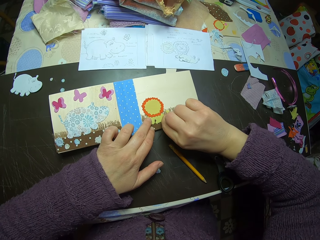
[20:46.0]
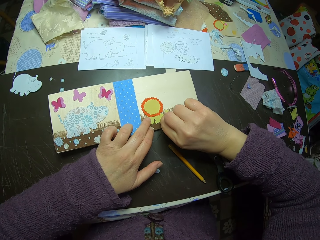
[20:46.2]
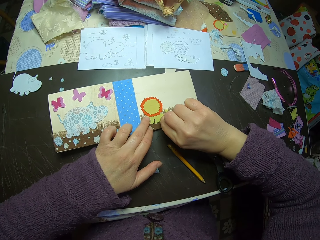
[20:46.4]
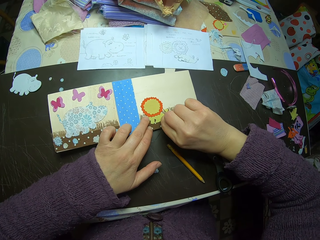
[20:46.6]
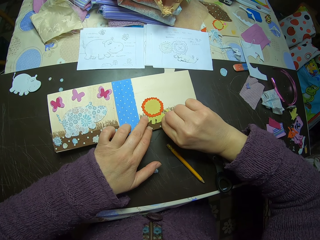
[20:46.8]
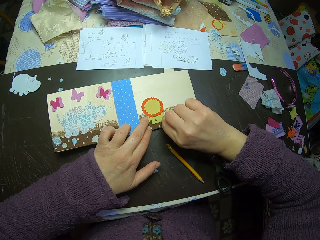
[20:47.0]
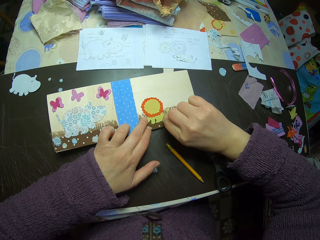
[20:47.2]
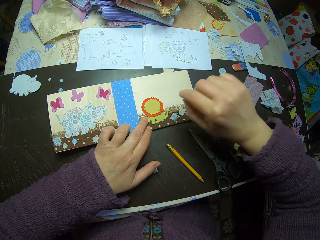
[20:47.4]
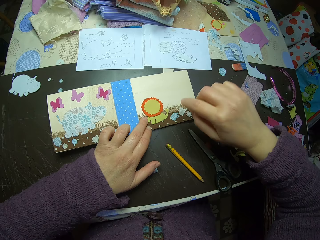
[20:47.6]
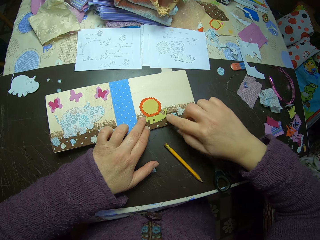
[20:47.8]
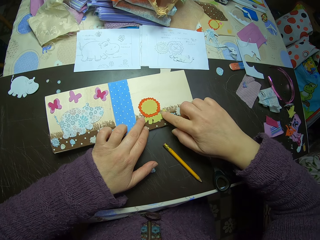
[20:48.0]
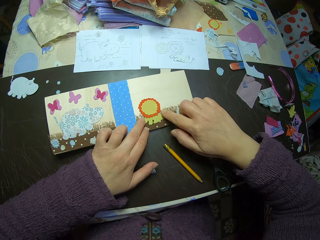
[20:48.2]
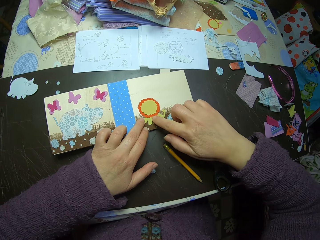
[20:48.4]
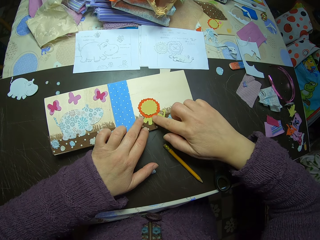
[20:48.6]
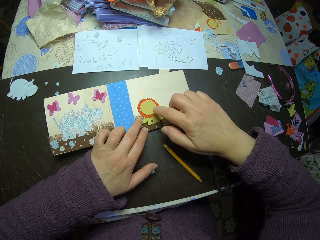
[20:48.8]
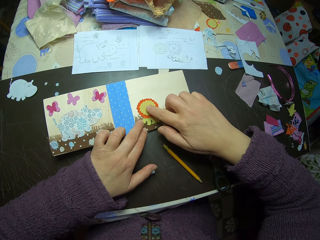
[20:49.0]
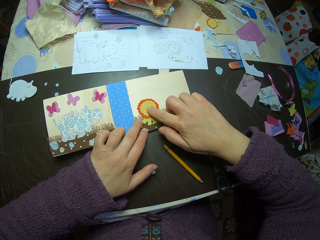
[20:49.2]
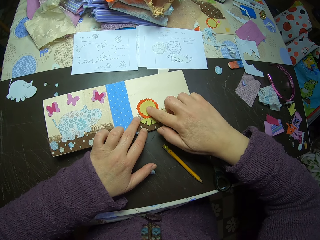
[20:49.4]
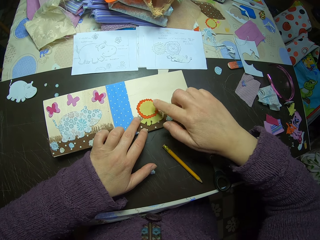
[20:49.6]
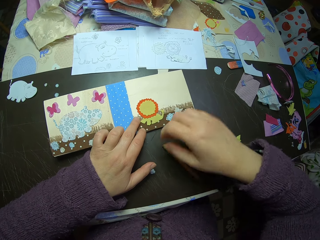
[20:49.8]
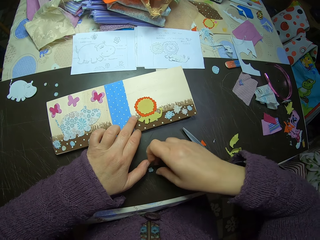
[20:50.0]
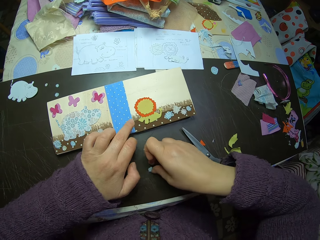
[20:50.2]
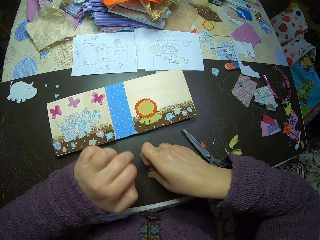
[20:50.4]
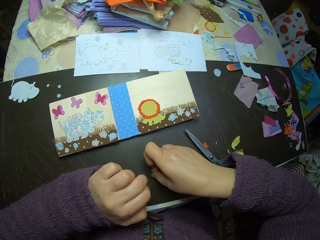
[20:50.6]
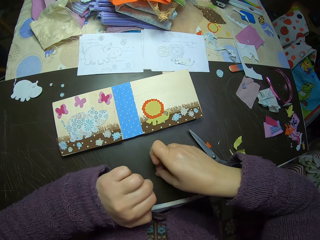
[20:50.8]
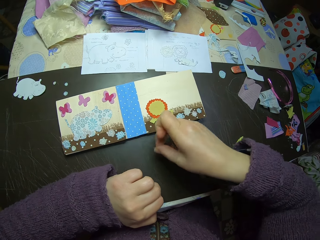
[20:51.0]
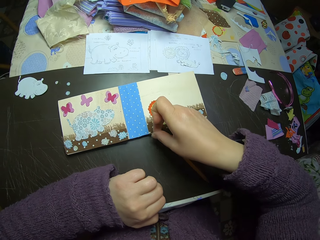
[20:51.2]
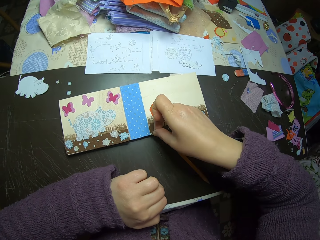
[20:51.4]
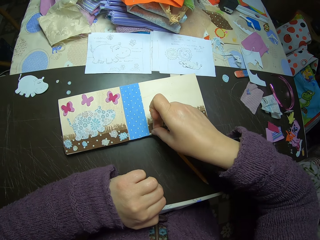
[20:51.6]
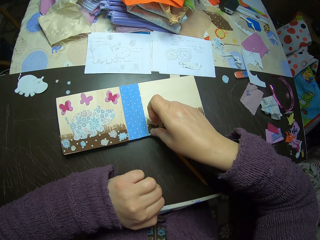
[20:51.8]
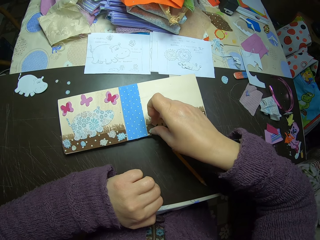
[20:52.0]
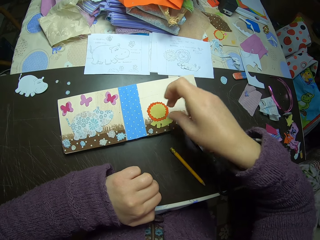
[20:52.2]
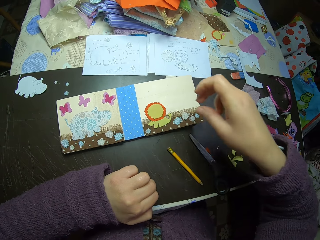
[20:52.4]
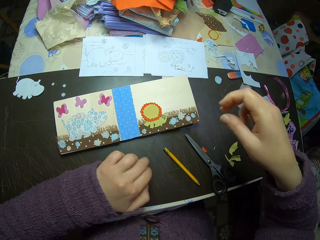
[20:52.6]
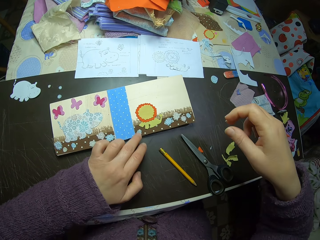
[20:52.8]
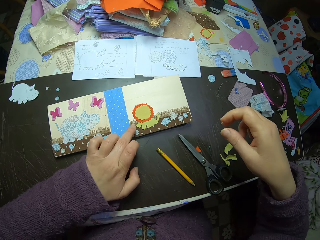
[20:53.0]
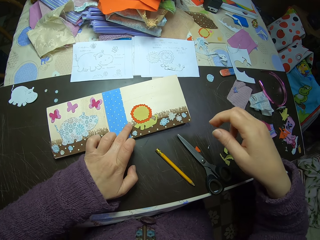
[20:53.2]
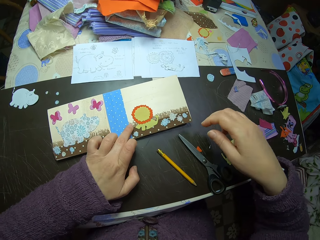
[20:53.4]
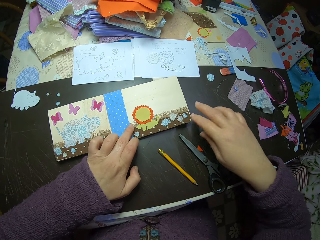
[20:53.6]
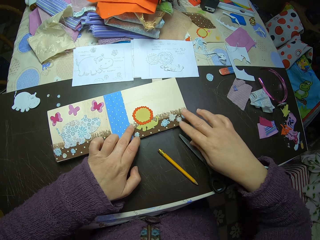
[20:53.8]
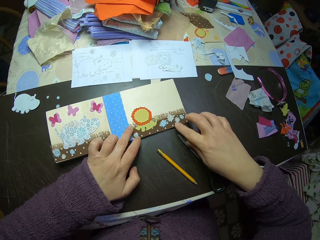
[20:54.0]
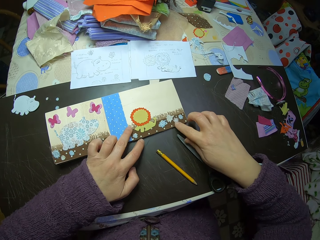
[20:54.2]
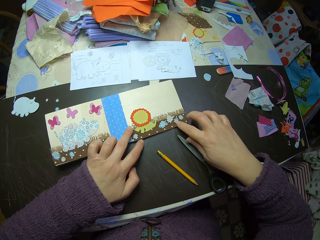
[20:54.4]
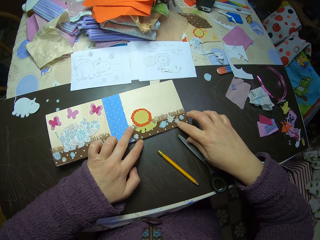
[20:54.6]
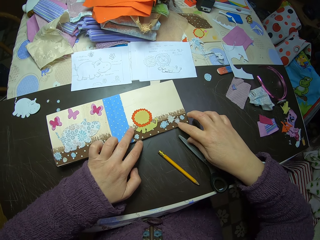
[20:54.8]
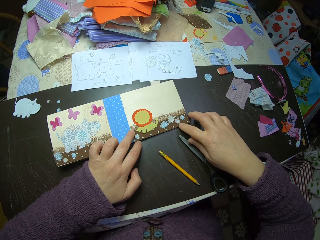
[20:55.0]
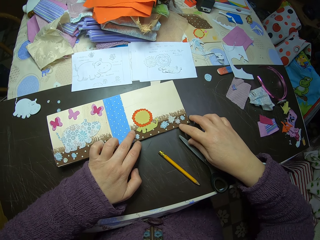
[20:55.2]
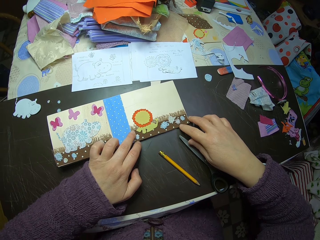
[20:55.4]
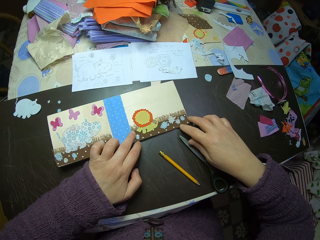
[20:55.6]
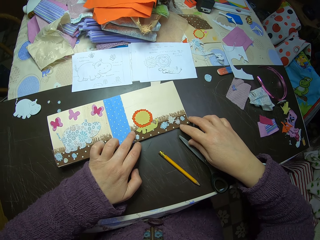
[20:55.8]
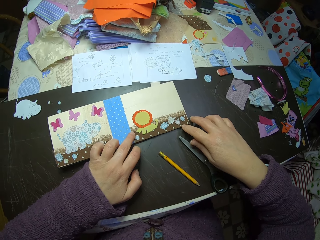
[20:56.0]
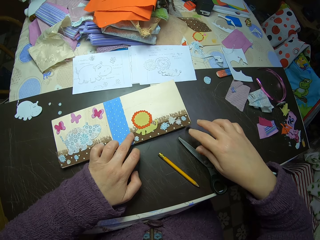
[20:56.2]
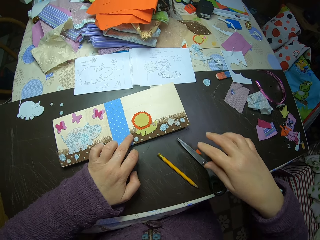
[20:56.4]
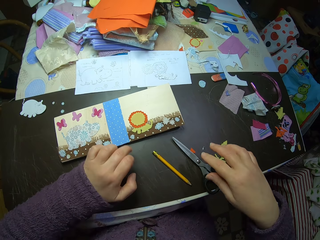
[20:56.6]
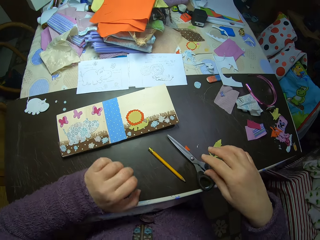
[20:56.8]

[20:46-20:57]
The camera wearer picks a piece of paper from the table. They put back the cut-out on the paper collage. They adjust the paper collage. They touch the pieces of paper.

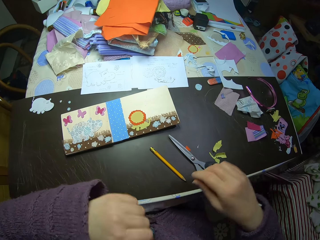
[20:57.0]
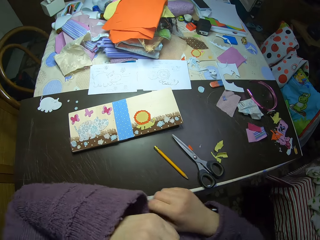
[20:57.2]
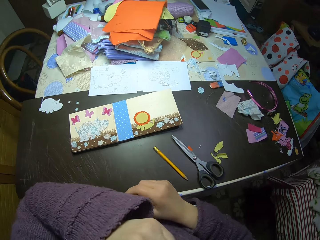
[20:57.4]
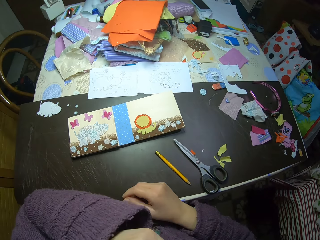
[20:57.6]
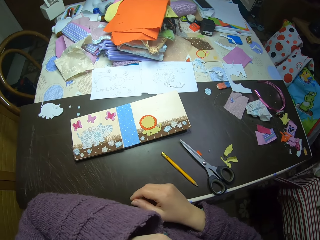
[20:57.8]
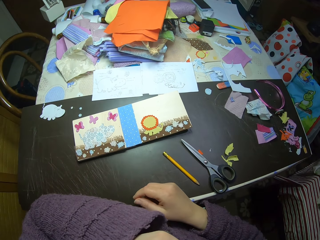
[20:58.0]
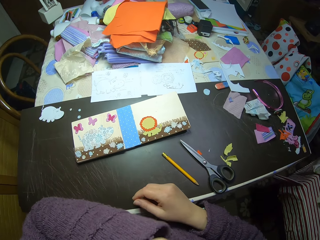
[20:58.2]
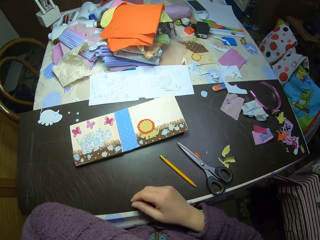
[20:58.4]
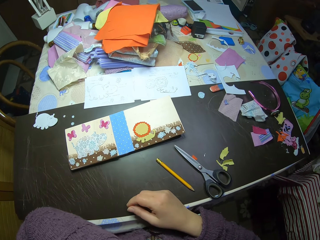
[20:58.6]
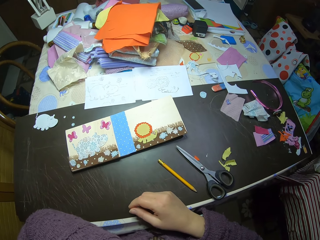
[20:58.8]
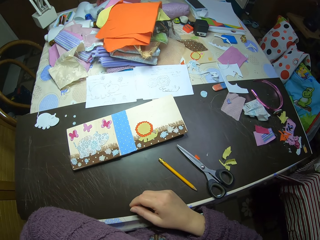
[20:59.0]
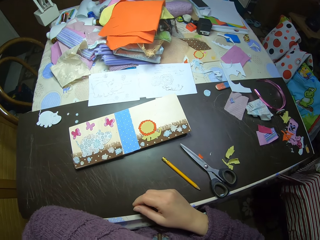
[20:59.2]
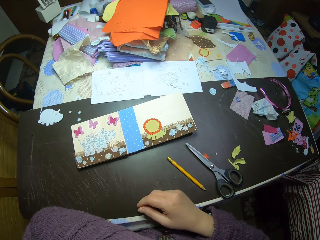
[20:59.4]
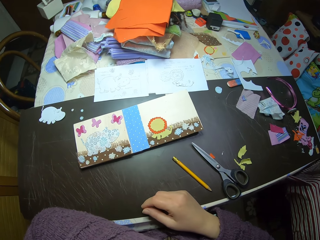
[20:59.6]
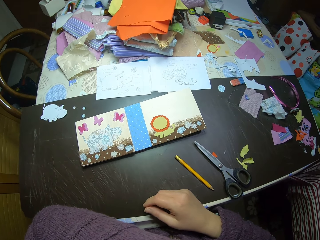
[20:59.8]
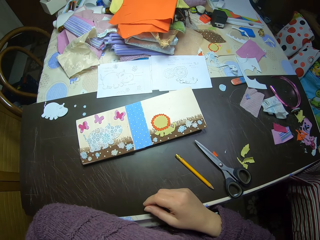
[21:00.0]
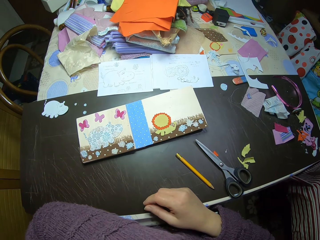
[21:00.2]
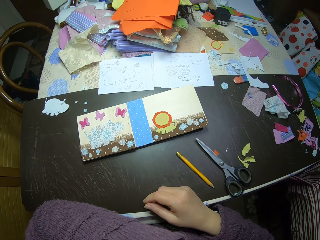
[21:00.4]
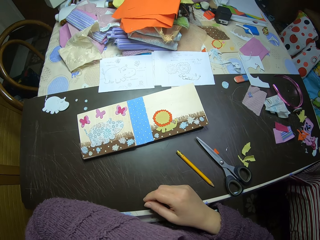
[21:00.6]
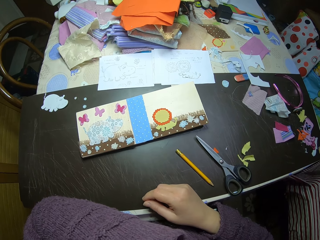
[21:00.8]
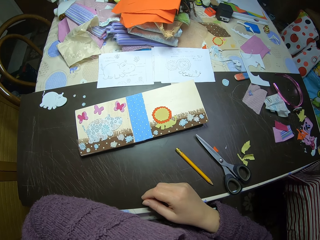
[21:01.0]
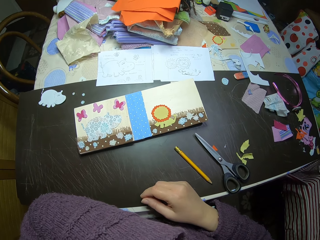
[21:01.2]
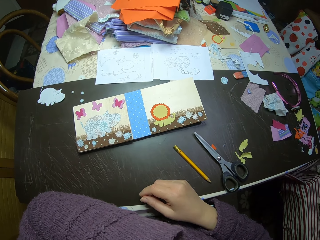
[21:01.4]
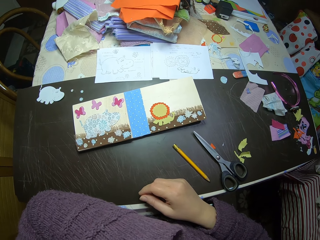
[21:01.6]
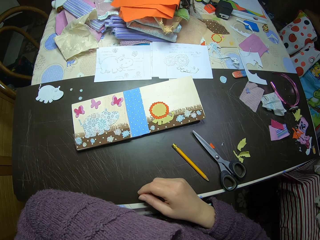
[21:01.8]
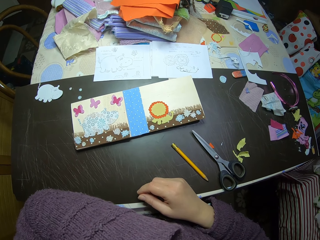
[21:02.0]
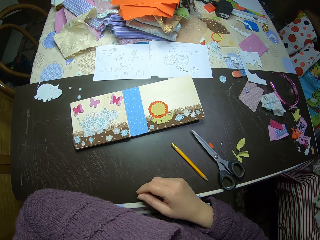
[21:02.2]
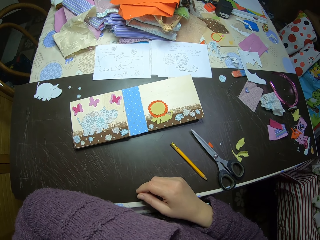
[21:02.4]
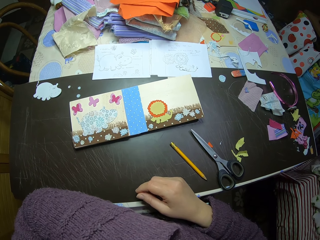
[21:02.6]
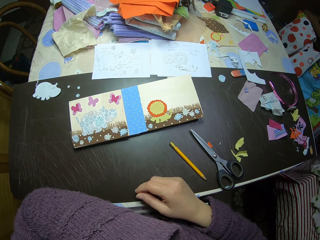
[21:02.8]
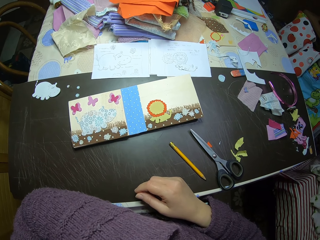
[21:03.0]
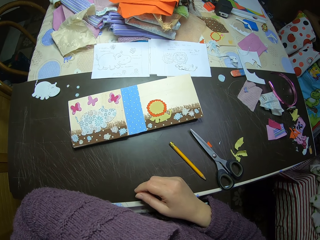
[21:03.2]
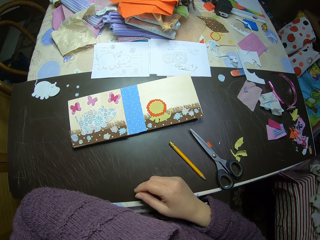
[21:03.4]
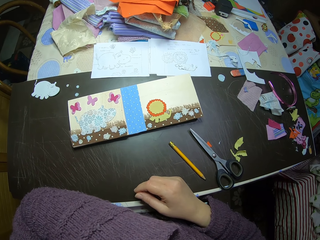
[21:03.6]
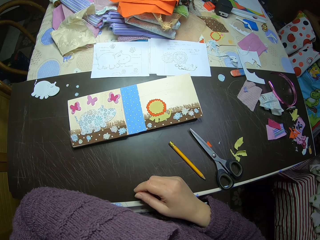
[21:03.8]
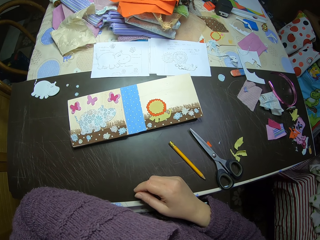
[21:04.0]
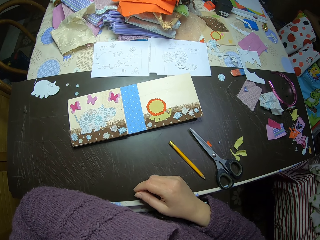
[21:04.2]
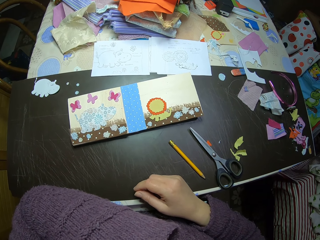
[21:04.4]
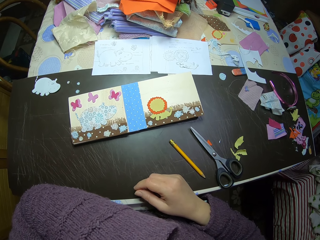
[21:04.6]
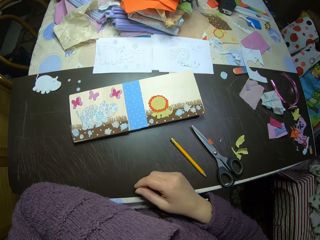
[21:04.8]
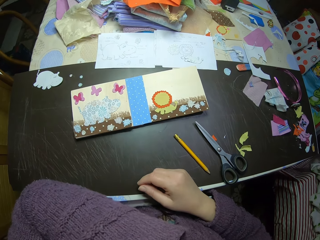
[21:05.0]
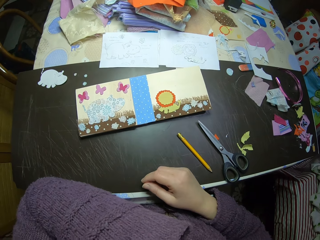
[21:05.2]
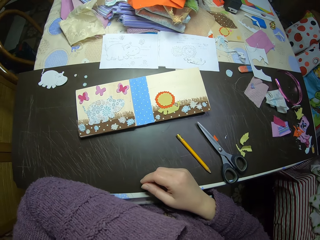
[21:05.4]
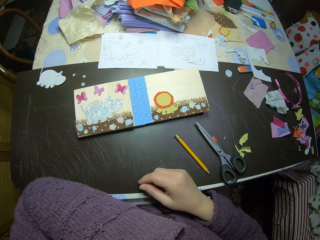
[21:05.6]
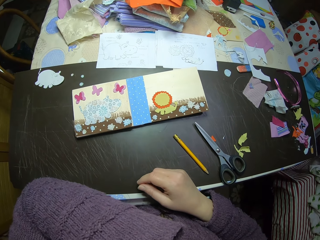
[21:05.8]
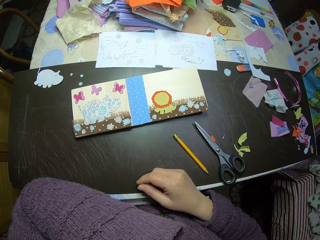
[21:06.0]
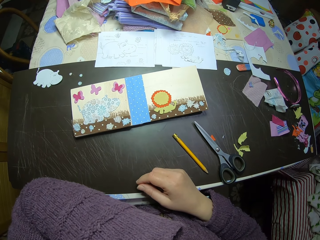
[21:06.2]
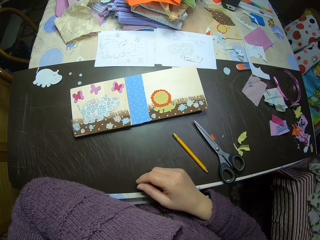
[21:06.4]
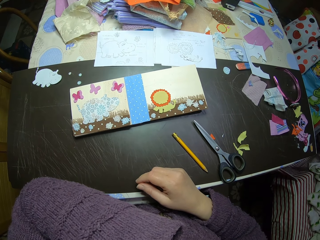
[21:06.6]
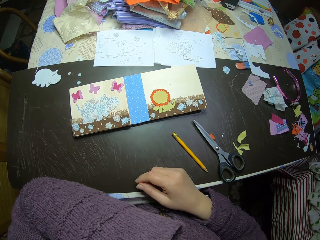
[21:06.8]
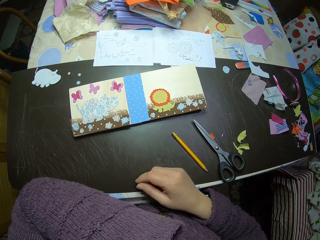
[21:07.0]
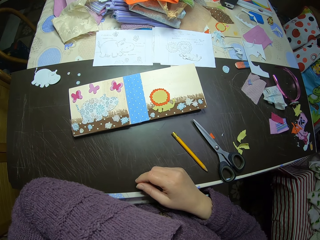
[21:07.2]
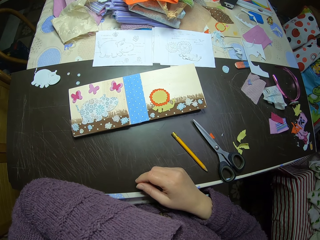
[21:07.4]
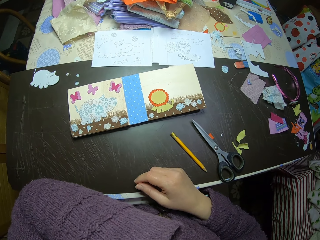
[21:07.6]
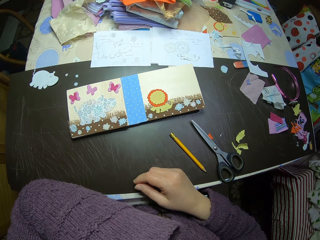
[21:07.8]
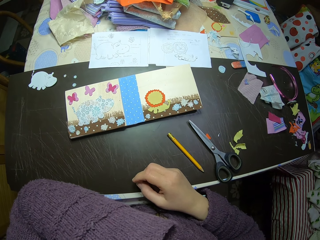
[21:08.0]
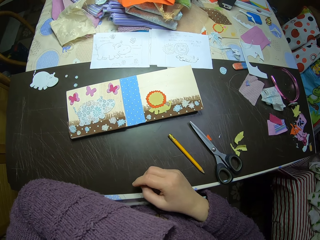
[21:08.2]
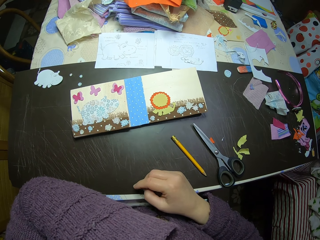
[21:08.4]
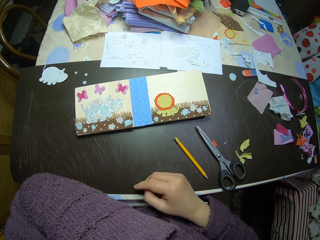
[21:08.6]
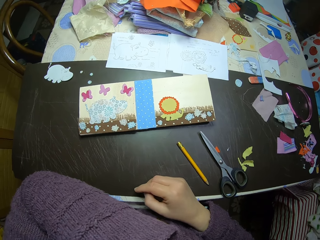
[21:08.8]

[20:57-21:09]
The camera wearer puts her left hand on her chin. She lifts her hands from the book. She stops for a while. She lifts her hand. She looks at the book.
